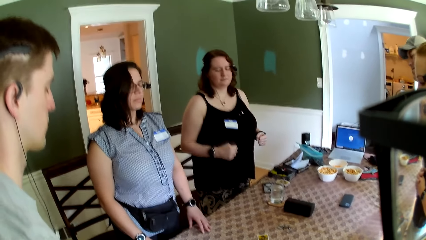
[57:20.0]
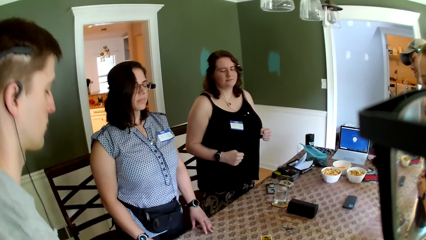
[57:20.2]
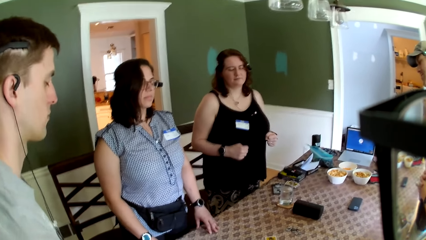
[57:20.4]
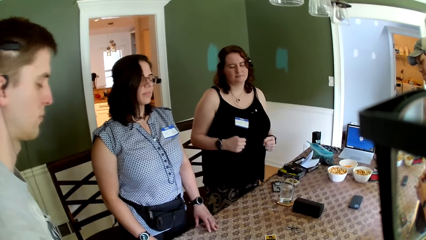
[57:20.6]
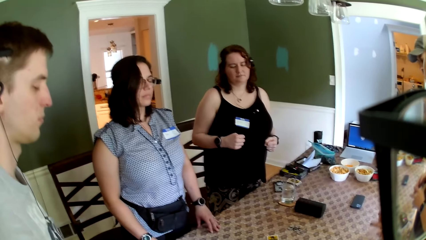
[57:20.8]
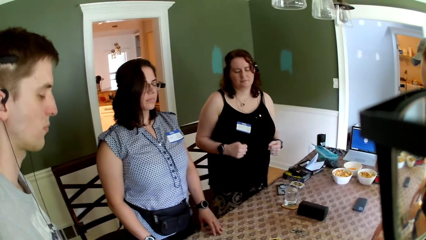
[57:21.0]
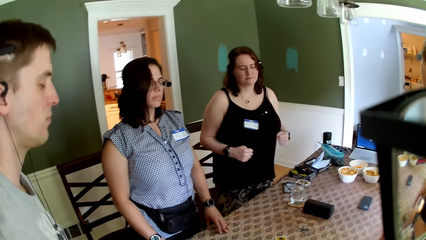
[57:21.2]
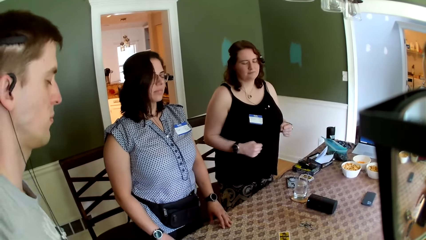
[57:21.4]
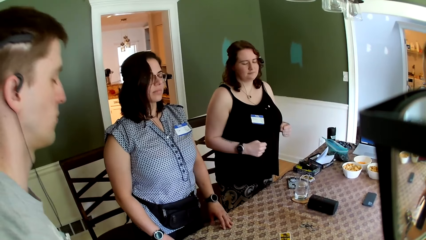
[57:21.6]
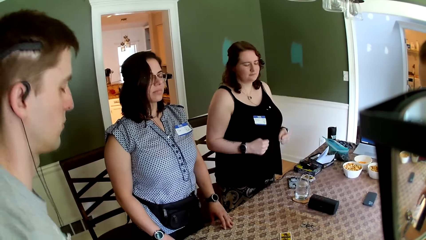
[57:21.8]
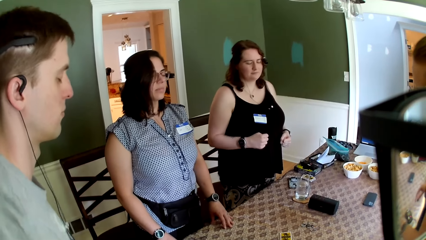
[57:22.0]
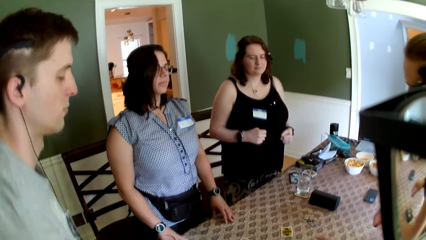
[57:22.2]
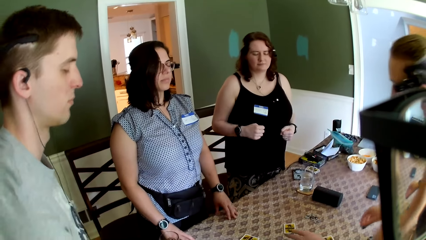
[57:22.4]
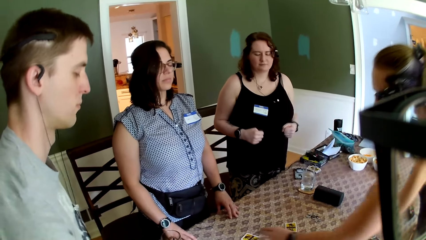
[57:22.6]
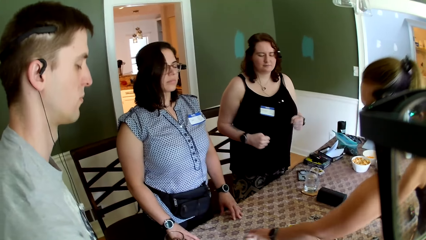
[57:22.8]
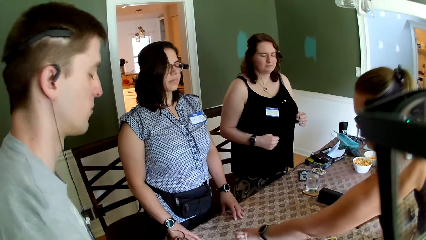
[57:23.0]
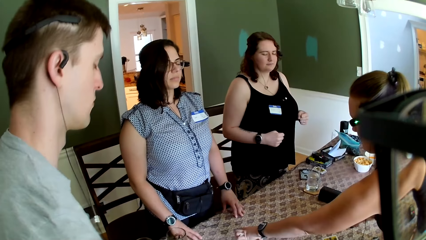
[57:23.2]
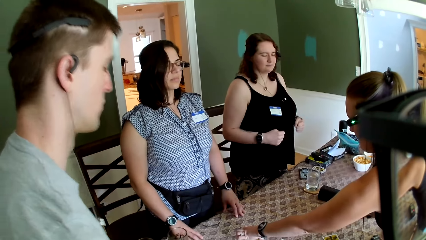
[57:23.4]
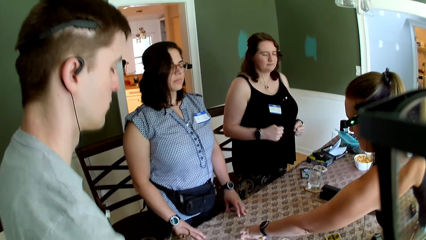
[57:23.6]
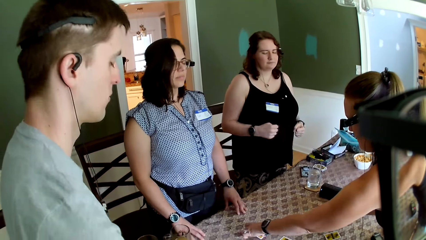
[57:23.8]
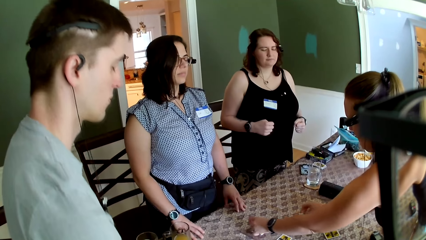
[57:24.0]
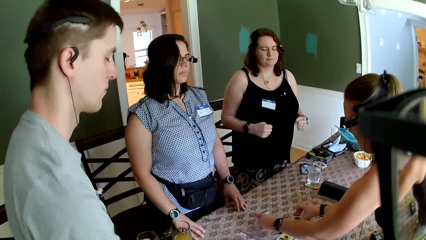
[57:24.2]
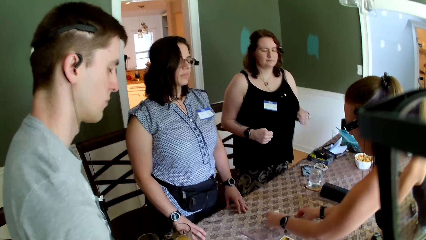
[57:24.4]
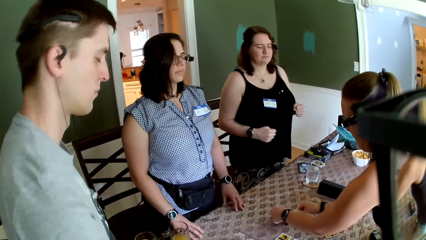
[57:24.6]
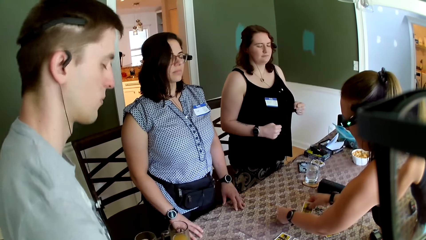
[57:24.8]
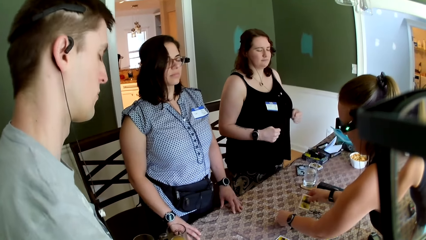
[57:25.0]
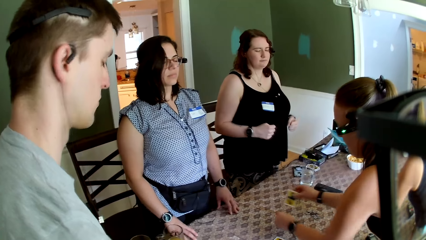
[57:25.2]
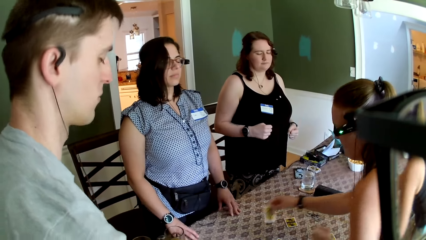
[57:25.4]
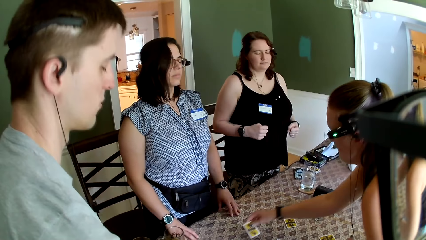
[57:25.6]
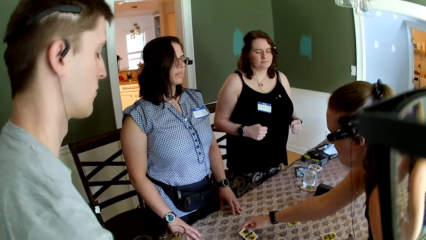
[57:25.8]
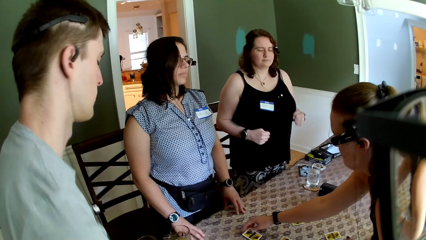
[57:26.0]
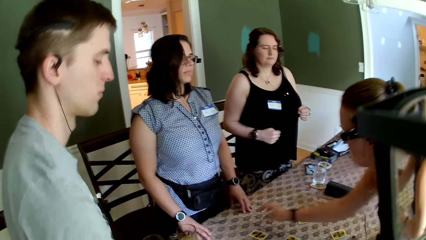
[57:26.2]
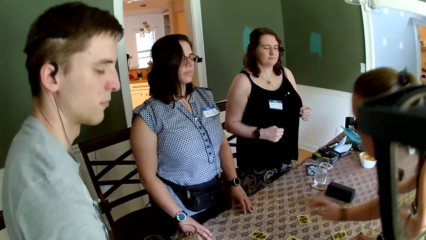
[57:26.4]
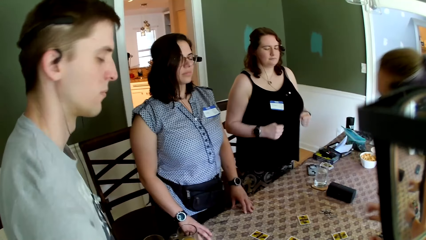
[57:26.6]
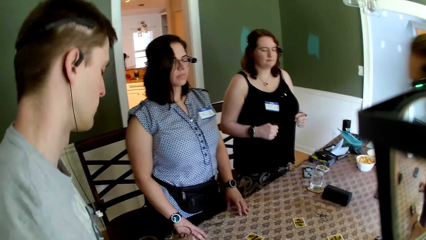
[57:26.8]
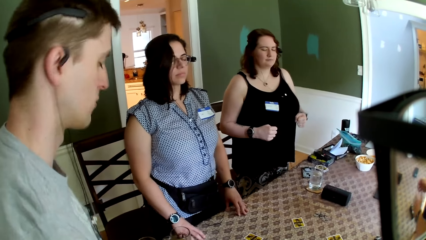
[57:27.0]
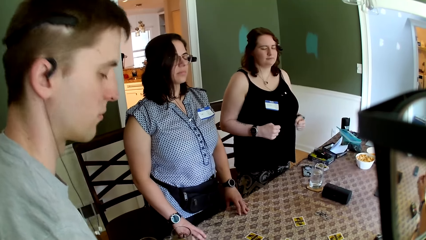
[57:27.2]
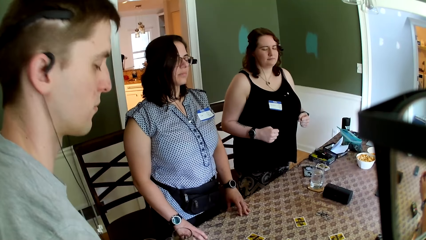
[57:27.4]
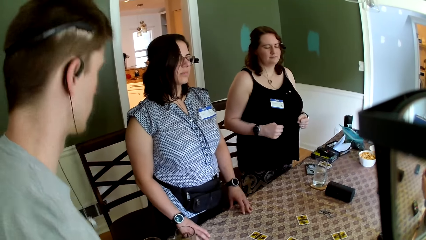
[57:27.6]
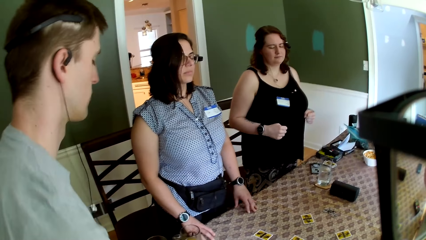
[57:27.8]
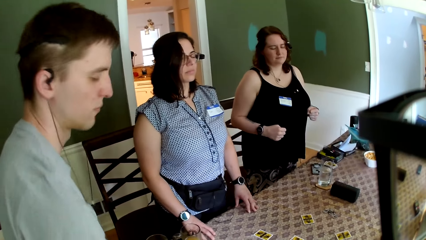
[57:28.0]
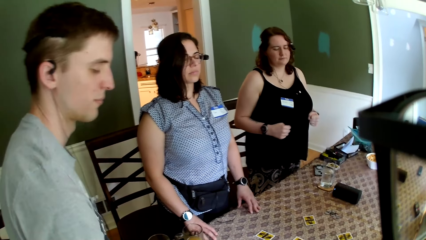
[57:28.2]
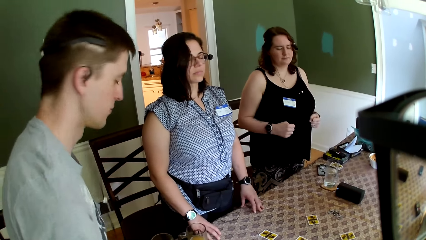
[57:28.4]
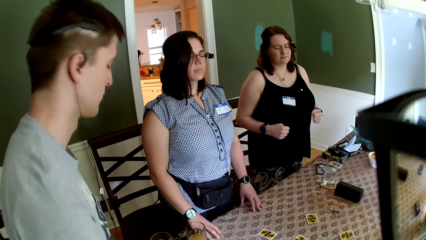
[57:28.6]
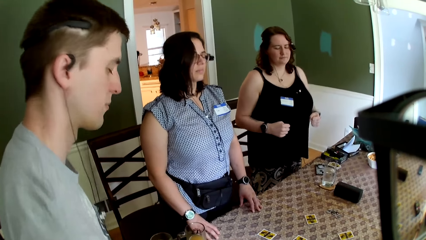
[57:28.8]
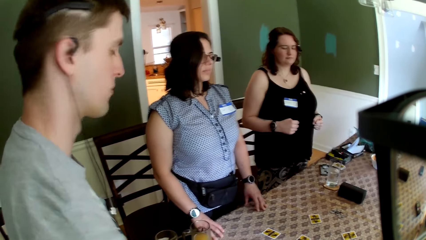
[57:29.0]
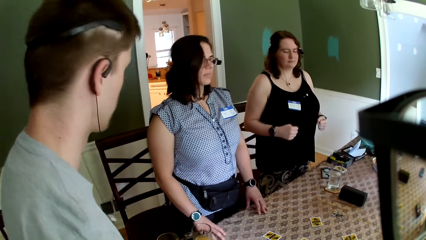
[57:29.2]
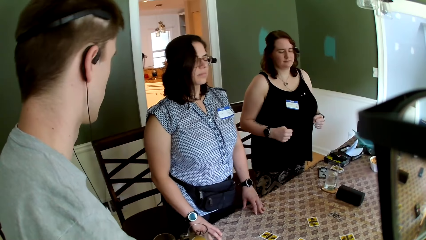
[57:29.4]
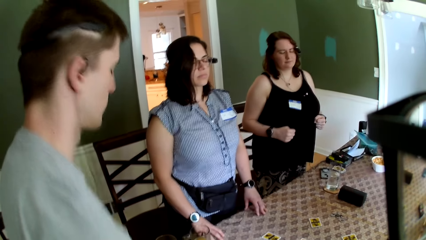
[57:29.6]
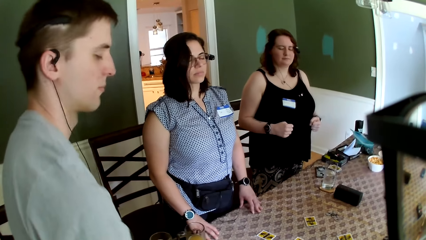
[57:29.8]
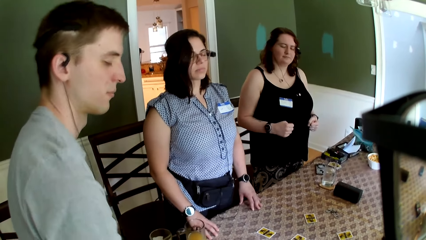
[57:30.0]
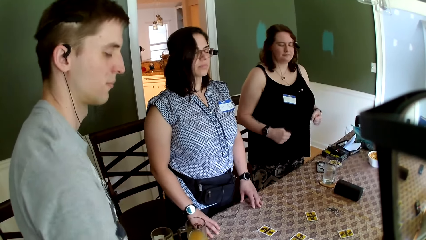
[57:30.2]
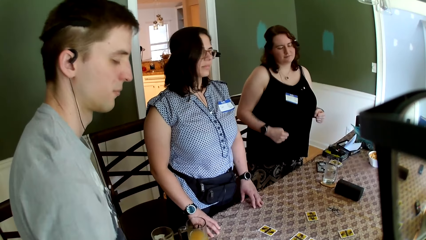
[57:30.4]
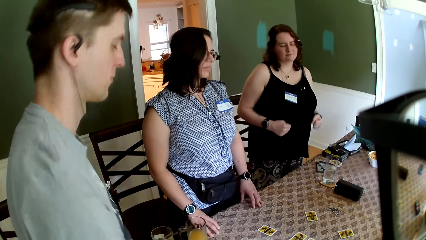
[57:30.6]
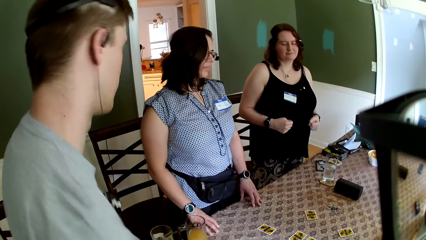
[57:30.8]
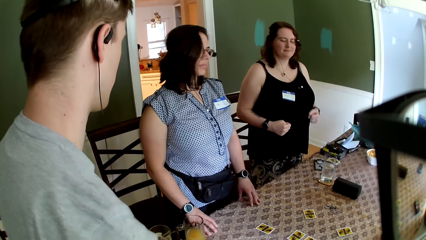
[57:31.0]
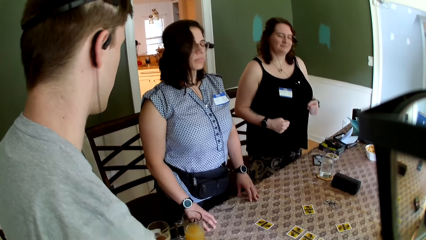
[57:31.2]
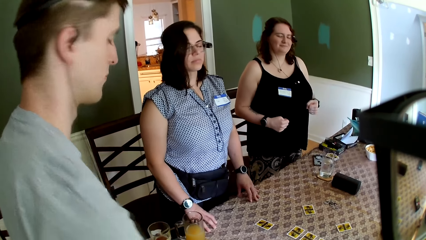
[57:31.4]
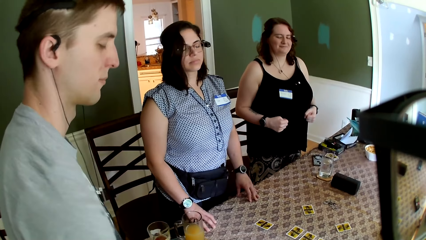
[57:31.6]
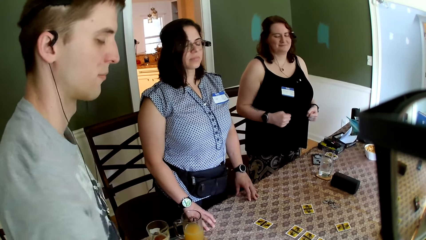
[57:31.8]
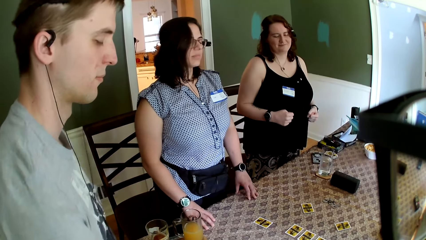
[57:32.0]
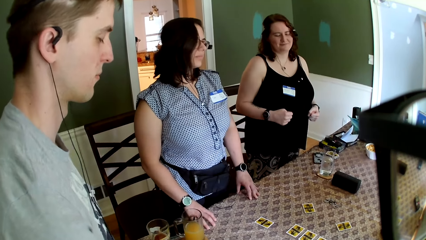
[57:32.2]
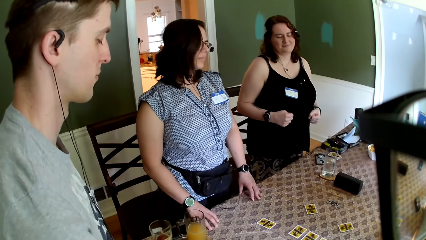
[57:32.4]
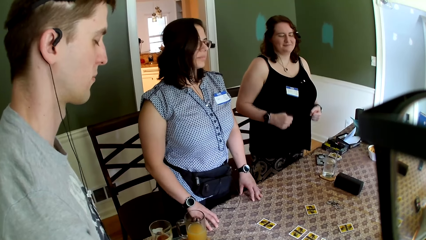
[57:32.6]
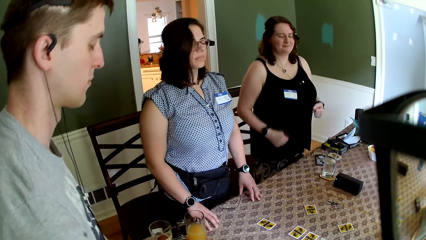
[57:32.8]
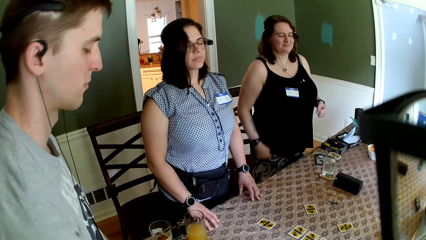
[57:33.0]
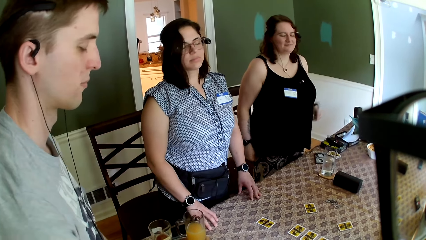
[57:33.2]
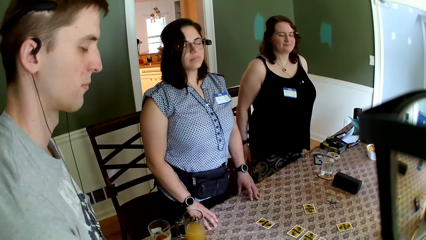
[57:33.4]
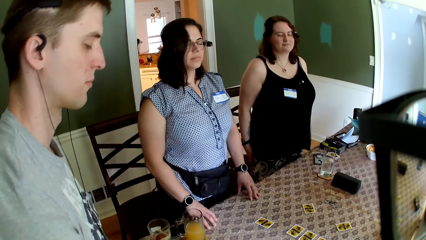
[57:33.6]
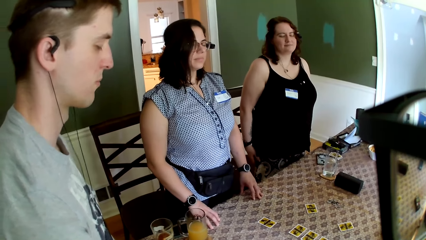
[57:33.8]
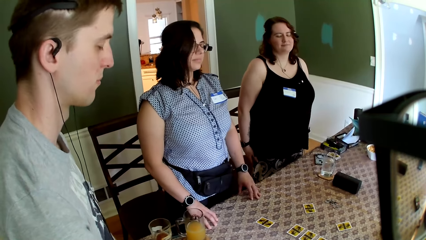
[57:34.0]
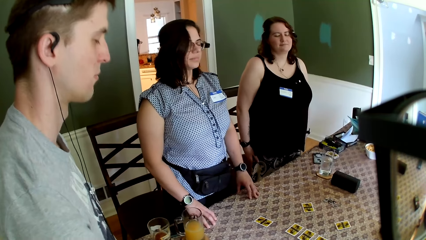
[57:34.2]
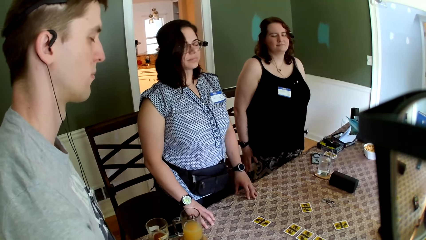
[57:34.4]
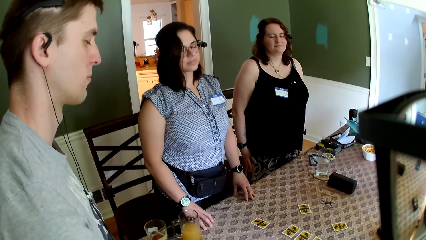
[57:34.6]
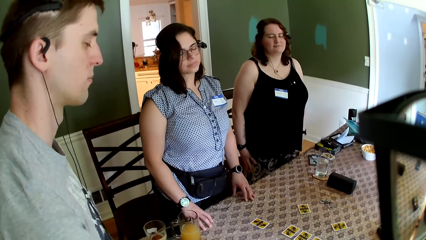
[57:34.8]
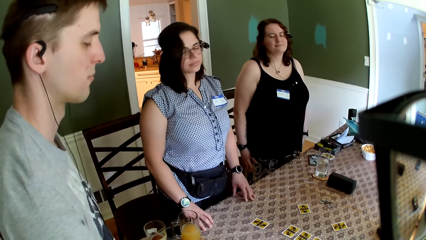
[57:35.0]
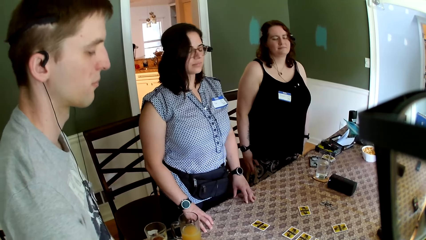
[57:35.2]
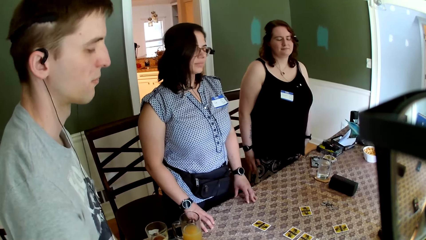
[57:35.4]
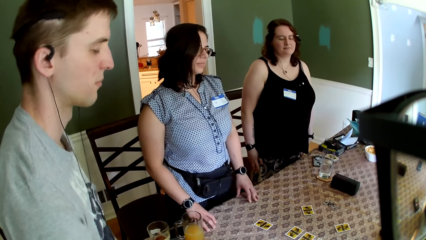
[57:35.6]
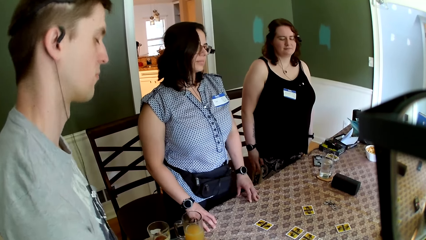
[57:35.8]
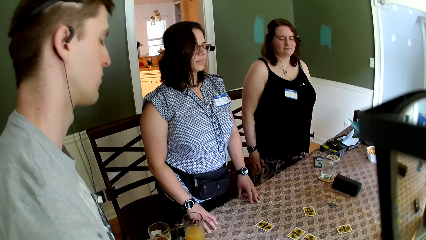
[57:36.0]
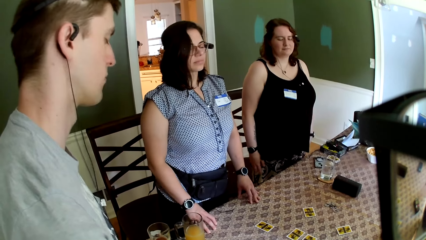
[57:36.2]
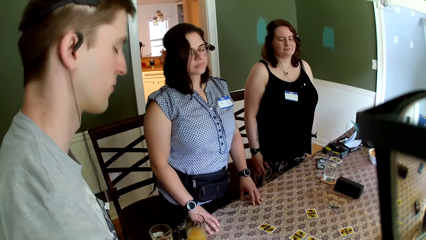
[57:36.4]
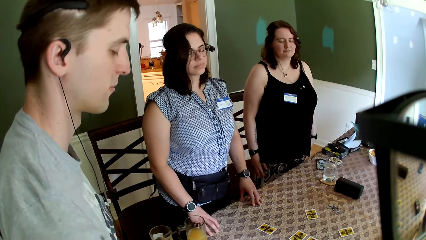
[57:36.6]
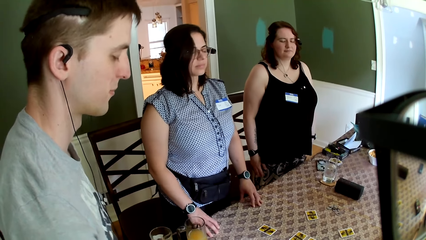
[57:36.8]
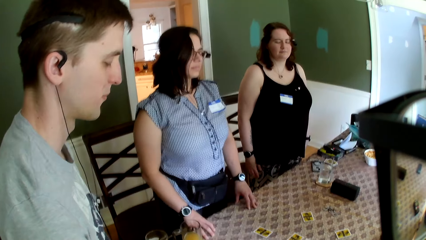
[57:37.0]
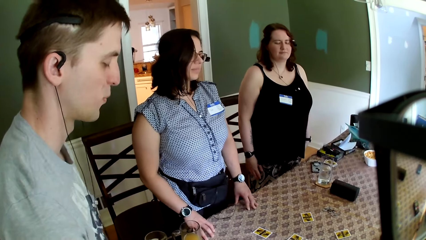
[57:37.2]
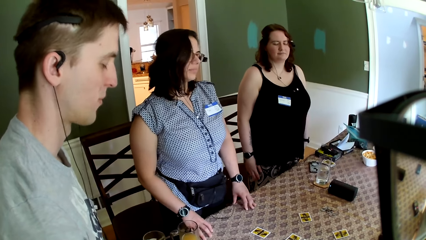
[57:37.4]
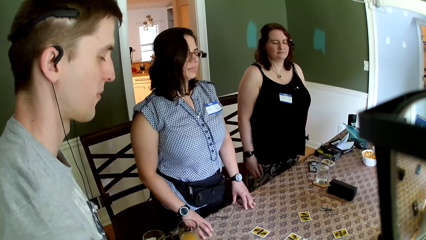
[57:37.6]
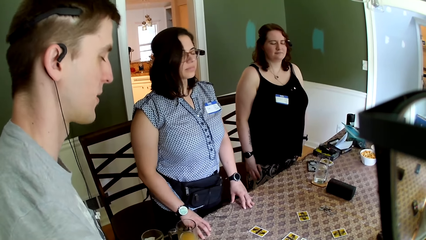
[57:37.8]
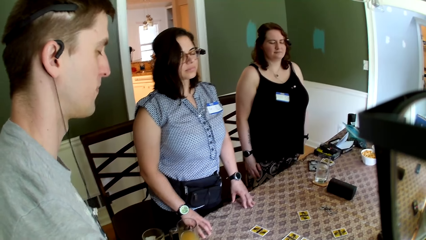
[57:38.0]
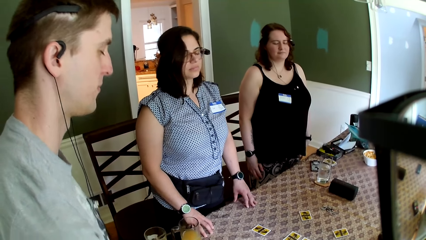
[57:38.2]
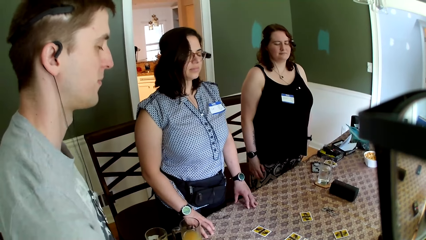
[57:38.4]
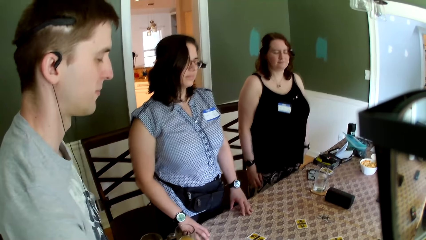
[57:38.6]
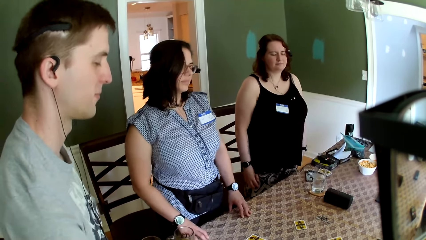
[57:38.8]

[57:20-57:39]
The woman exchanges two role cards on the table with her hands. The woman holds the cards. The camera wearer looks around.
